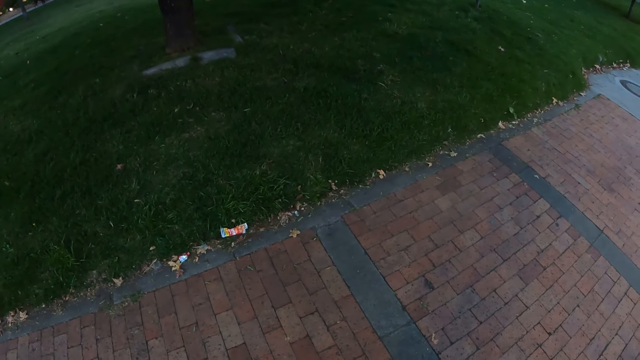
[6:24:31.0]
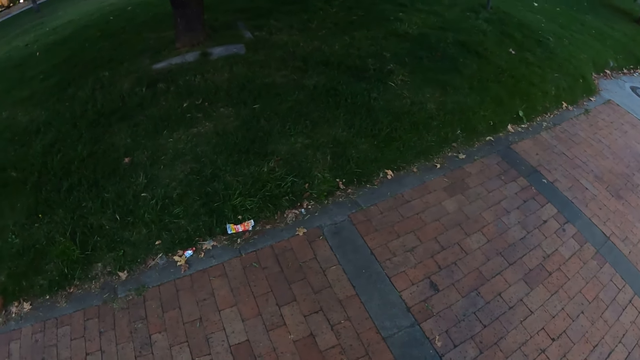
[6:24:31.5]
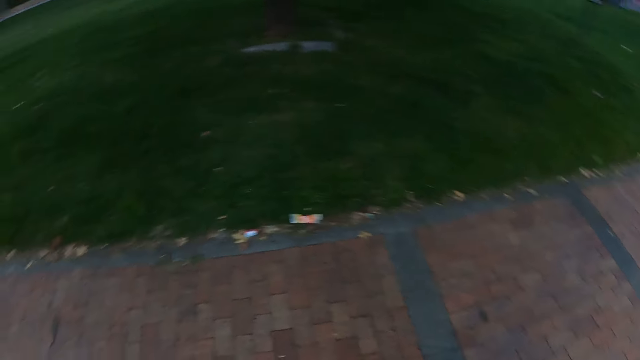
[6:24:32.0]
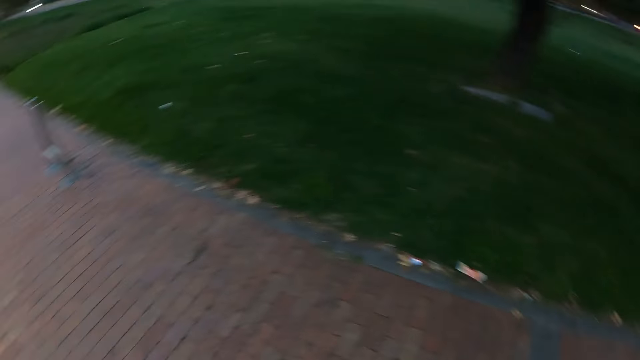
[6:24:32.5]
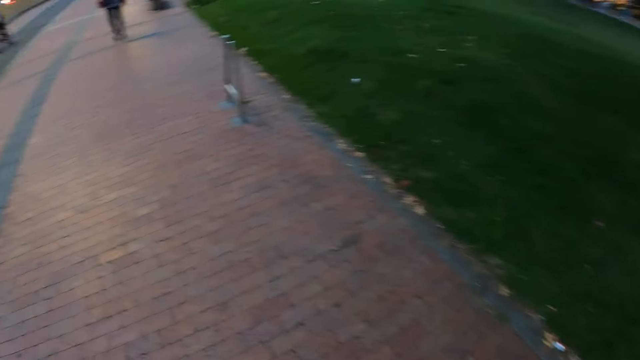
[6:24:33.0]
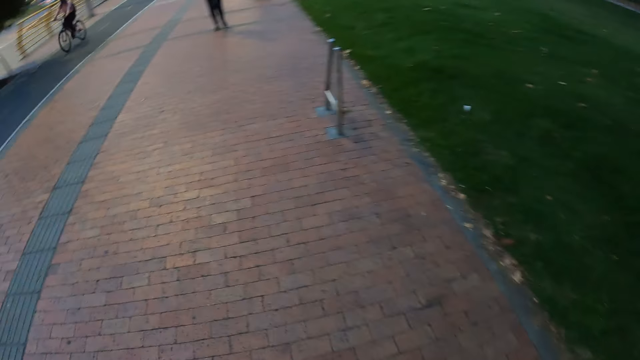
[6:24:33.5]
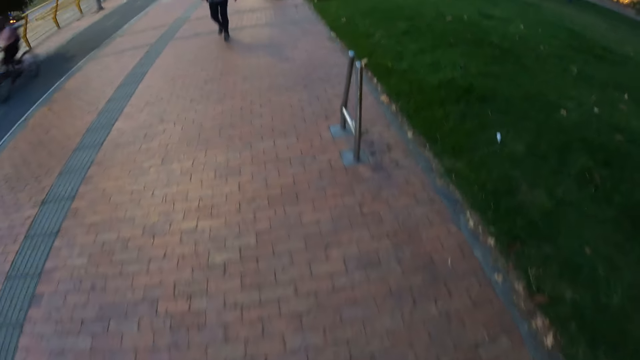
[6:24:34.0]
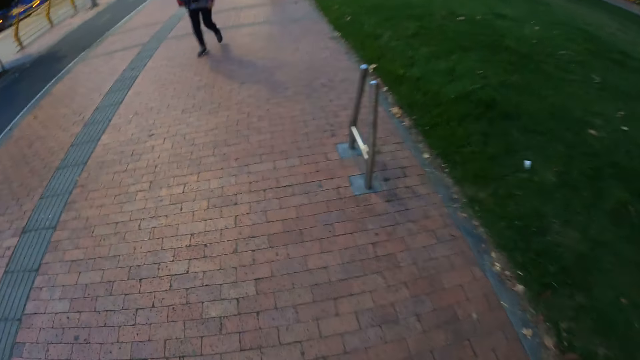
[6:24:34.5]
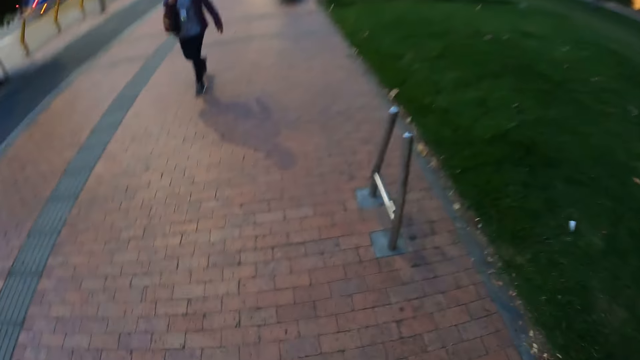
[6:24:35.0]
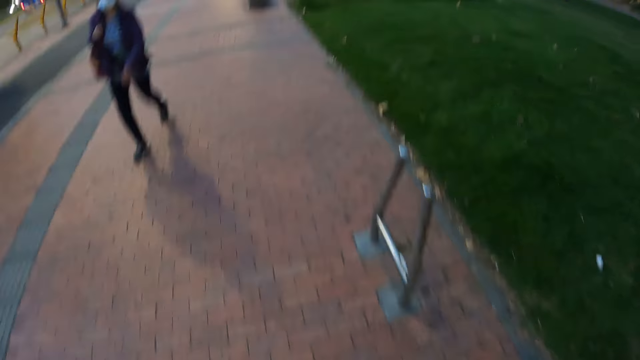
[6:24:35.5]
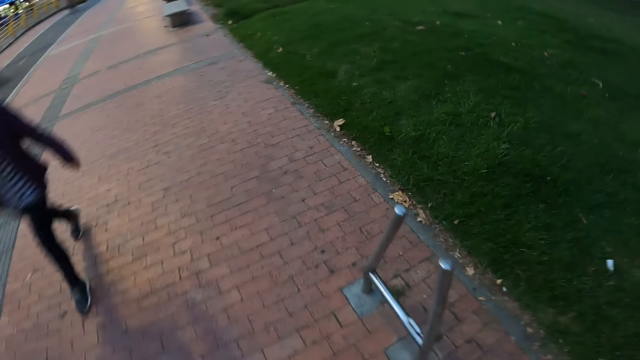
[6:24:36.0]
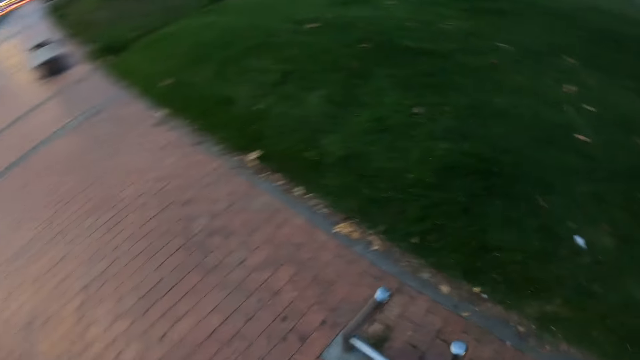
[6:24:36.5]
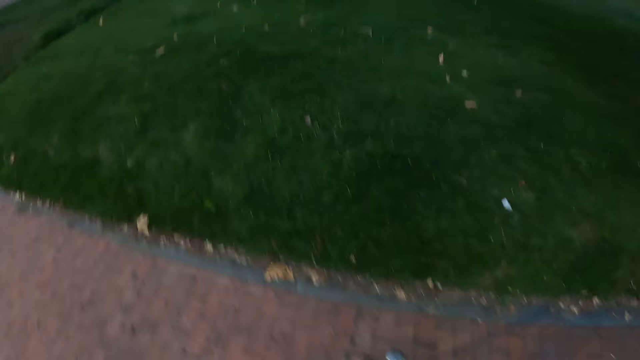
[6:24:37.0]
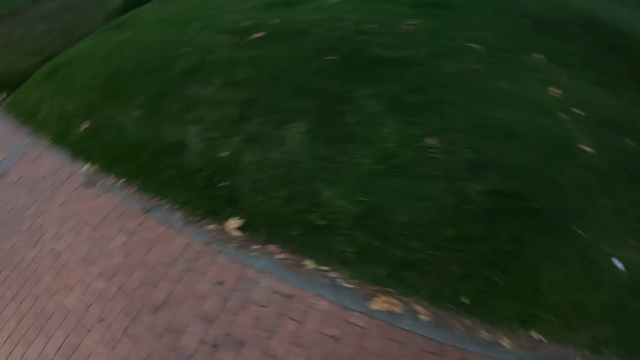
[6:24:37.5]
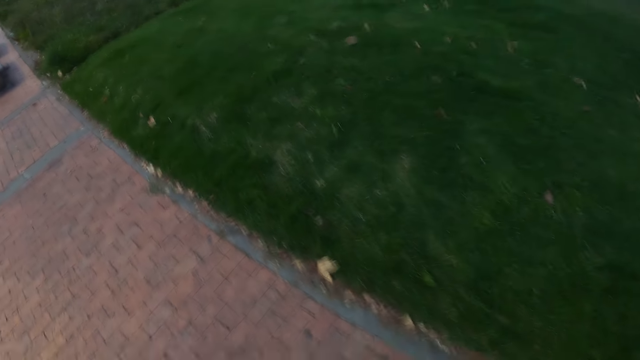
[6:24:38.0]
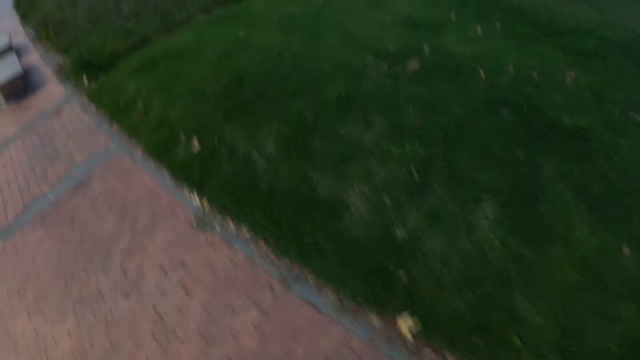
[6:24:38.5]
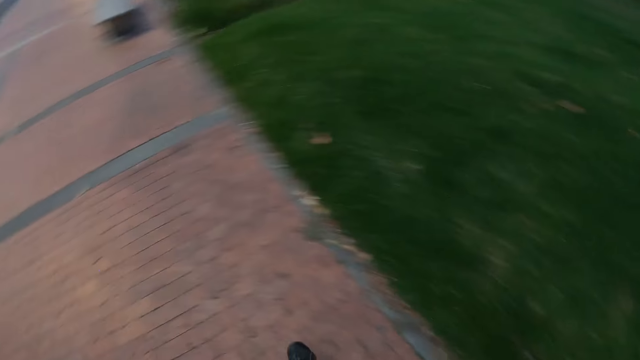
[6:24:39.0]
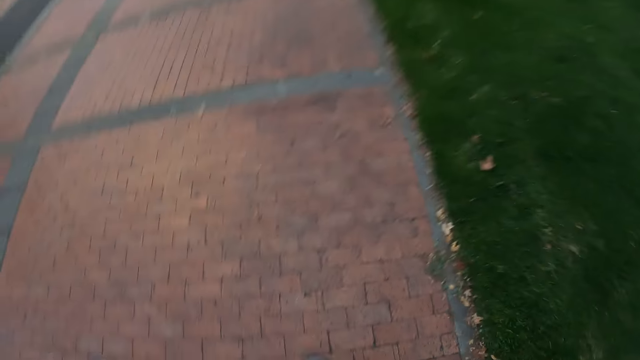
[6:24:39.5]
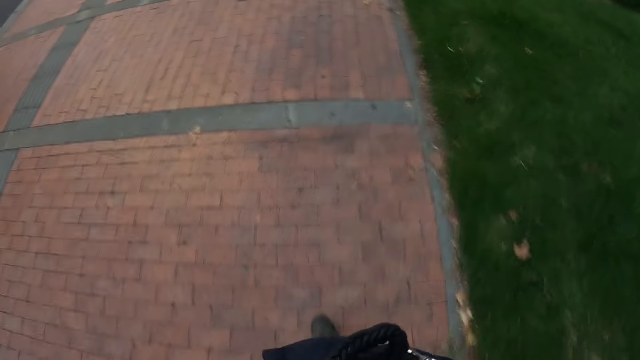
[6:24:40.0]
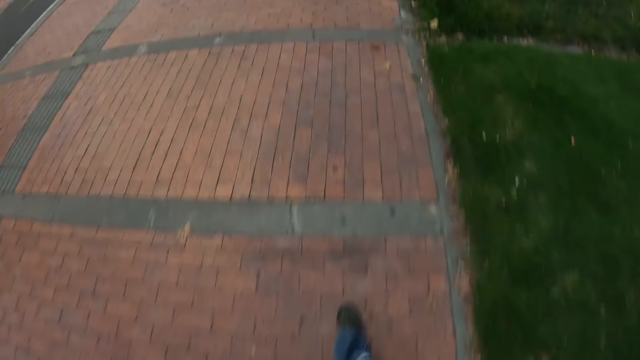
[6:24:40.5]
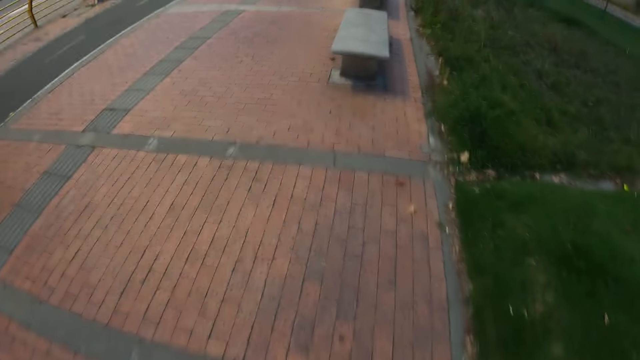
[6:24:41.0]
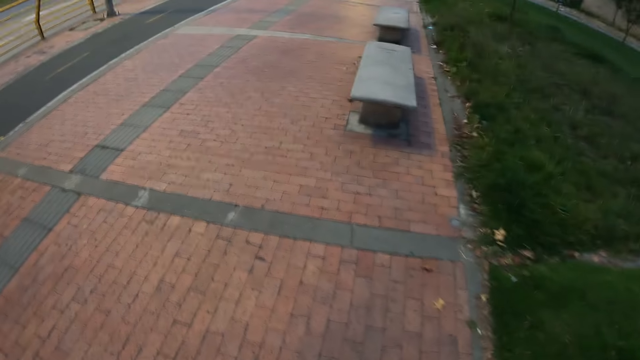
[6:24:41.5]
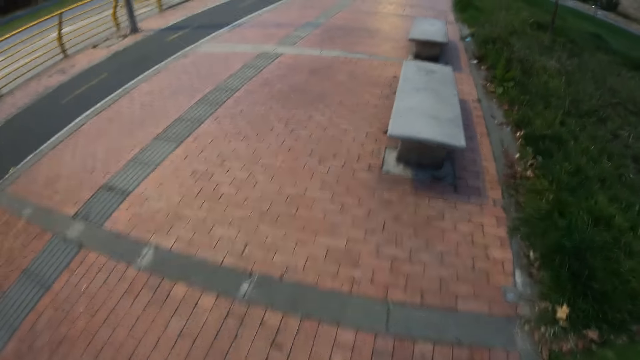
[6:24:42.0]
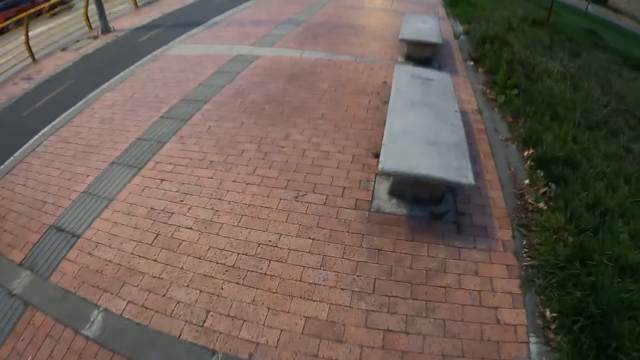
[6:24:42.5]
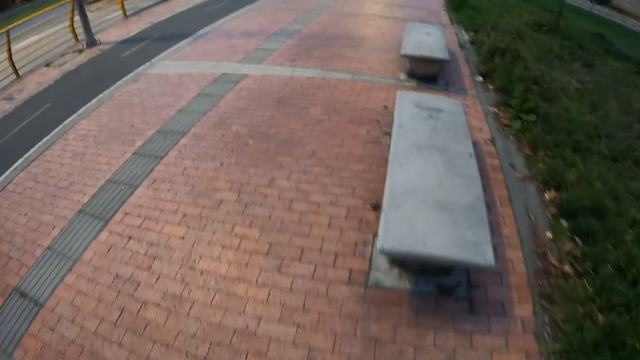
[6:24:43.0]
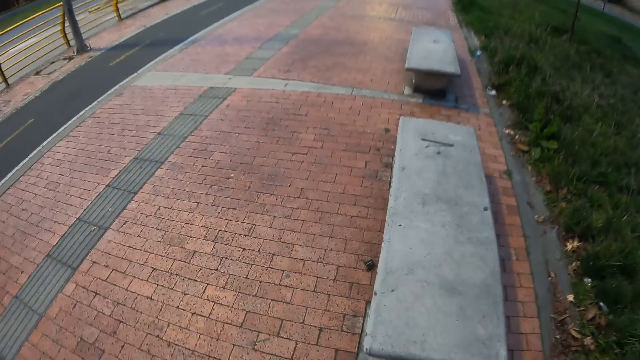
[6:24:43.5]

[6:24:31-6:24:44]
The camera wearer walks on the sidewalk. They look around. They walk on the sidewalk.

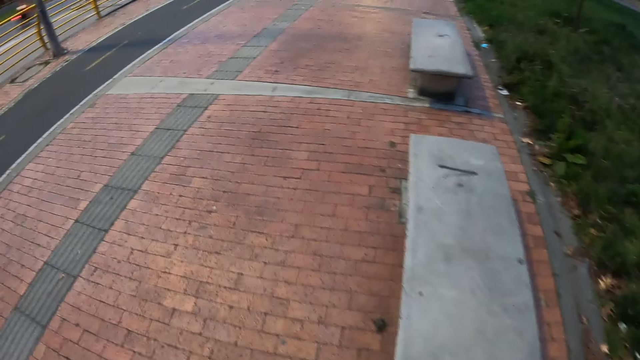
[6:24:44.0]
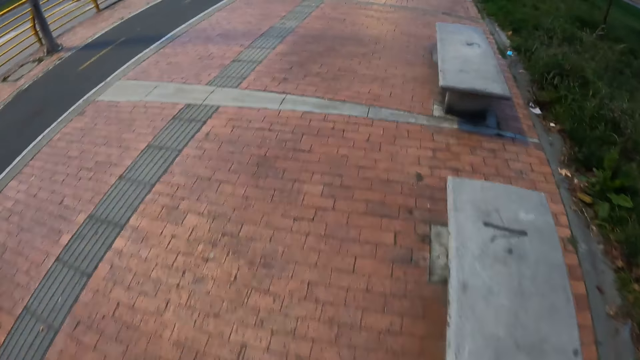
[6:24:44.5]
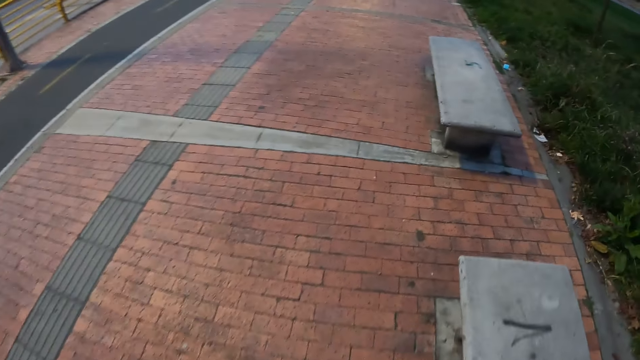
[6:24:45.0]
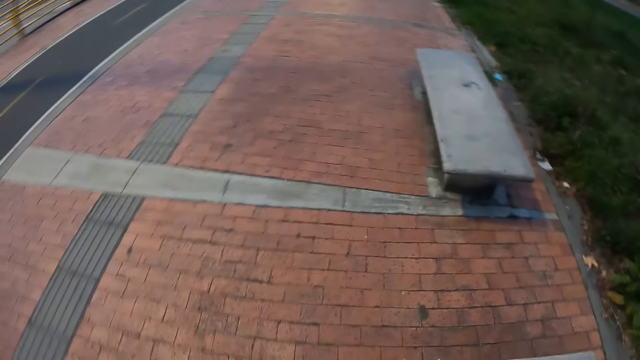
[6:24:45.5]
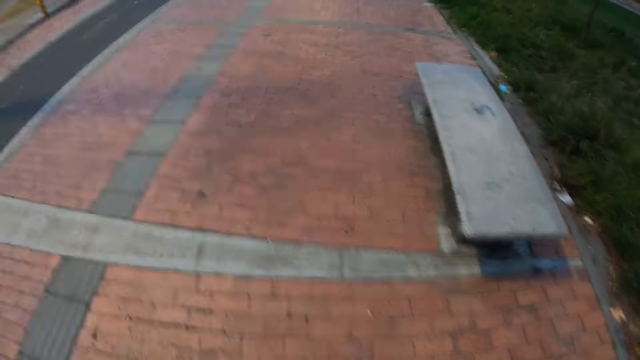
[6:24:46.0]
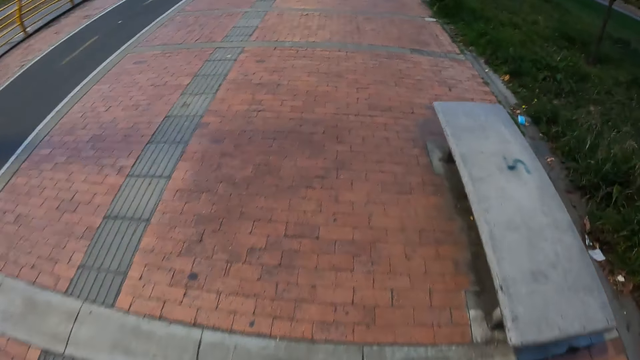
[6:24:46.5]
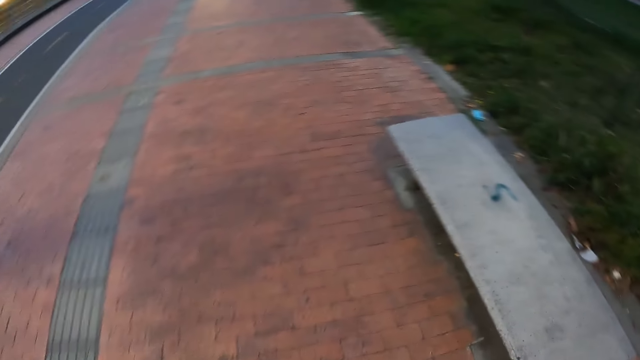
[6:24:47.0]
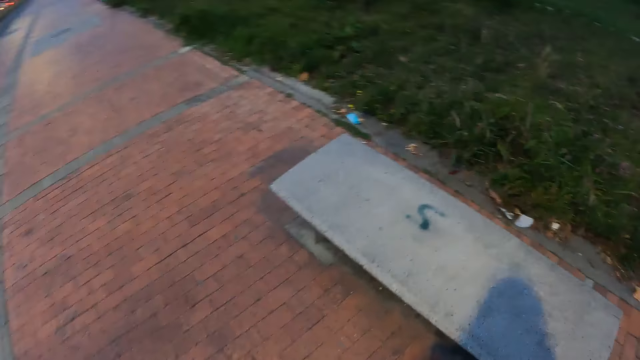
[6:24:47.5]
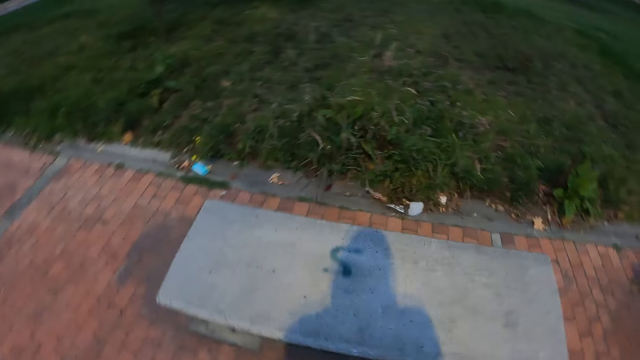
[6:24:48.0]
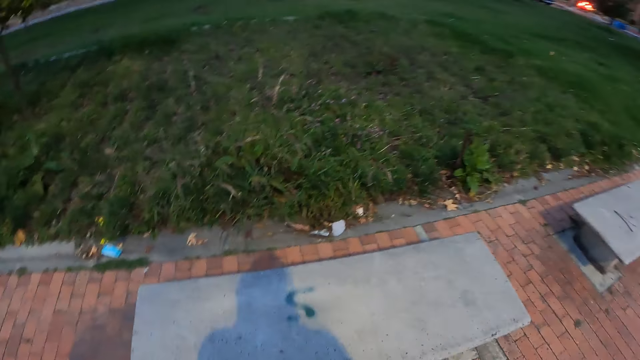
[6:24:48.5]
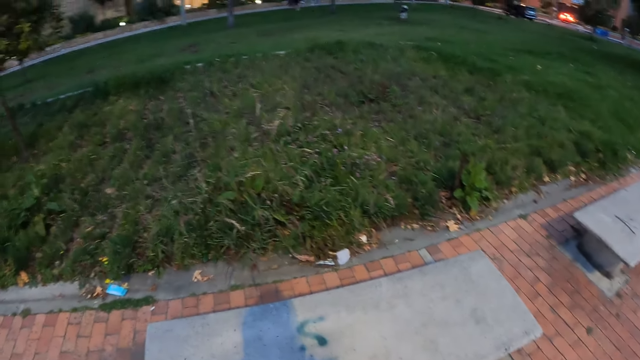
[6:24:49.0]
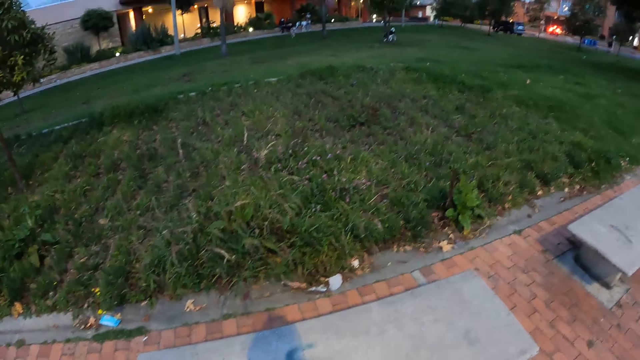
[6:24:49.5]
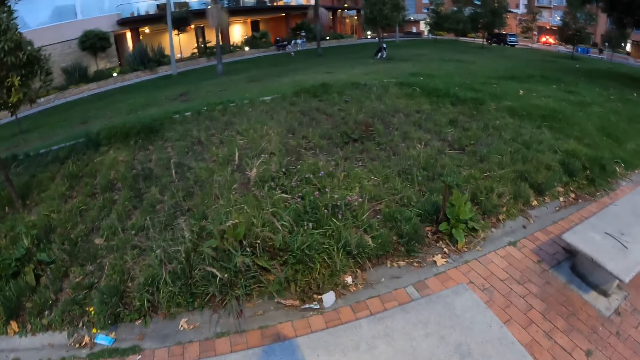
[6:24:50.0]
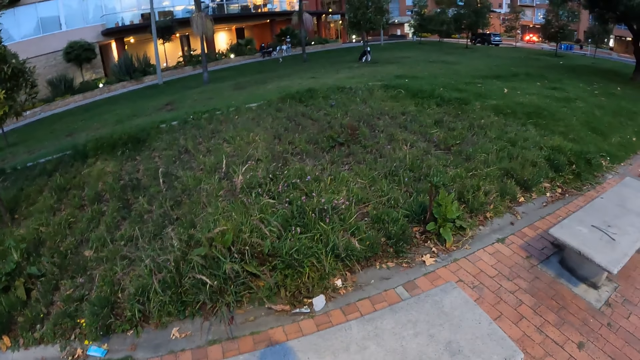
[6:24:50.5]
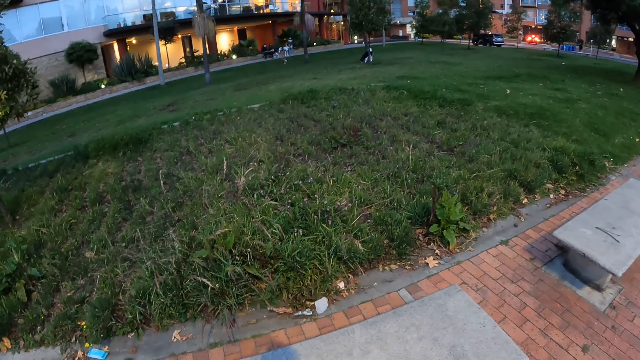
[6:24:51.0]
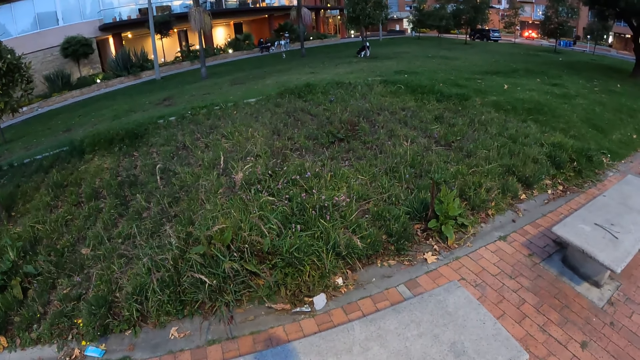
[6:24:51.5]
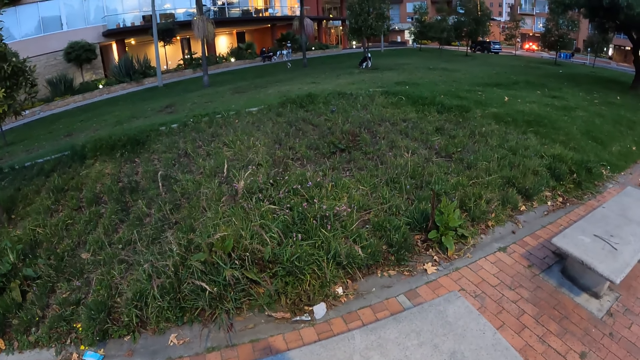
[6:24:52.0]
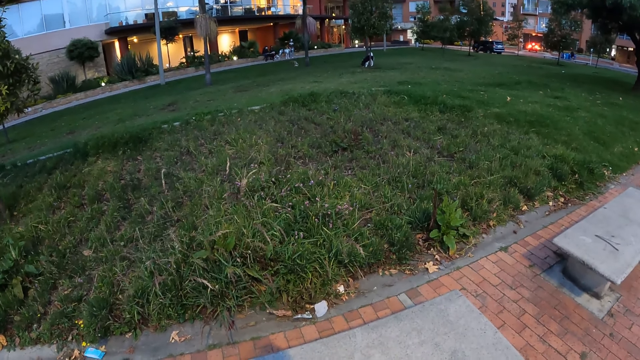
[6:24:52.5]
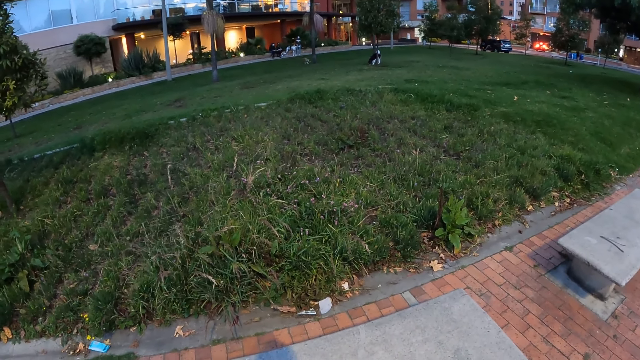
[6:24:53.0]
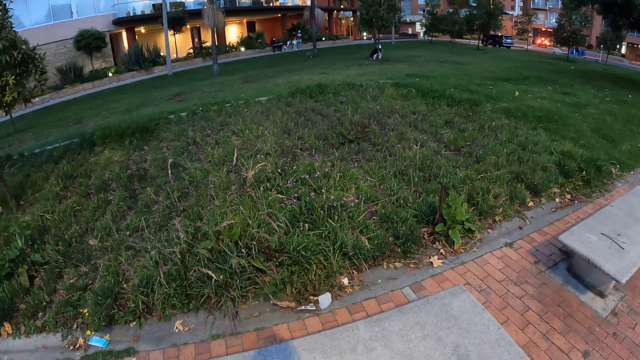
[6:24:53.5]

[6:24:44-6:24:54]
The camera wearer looks around.
